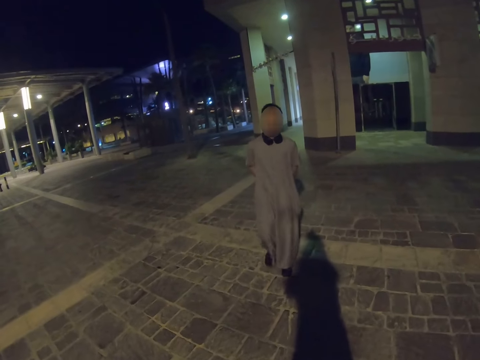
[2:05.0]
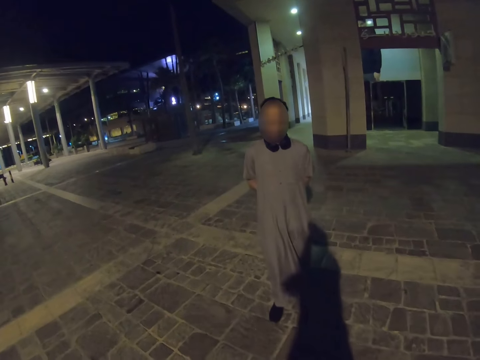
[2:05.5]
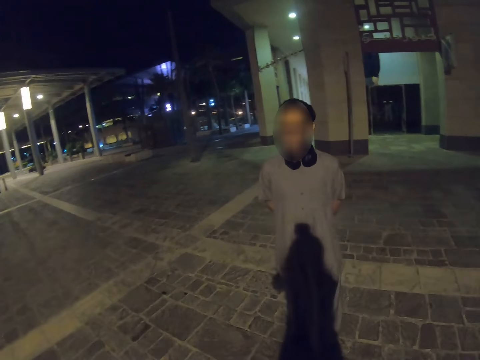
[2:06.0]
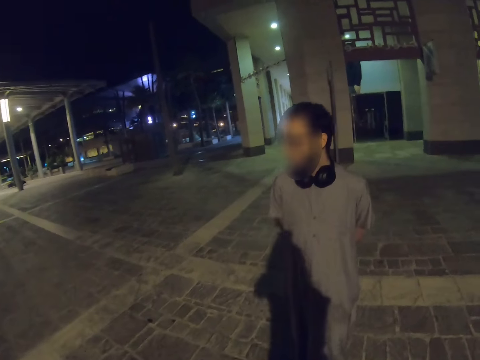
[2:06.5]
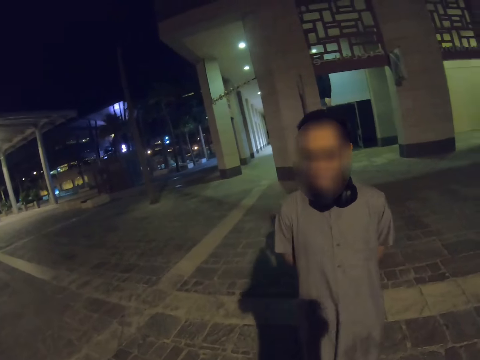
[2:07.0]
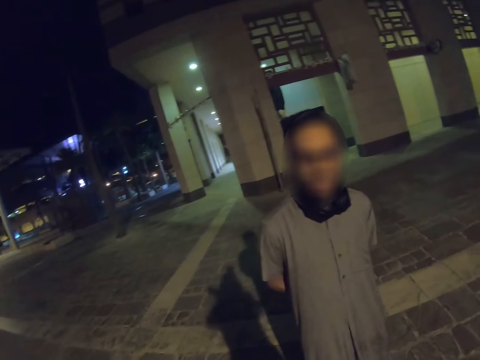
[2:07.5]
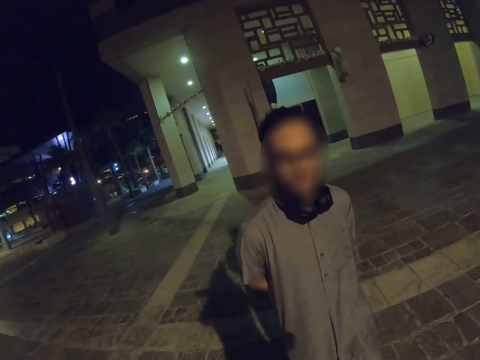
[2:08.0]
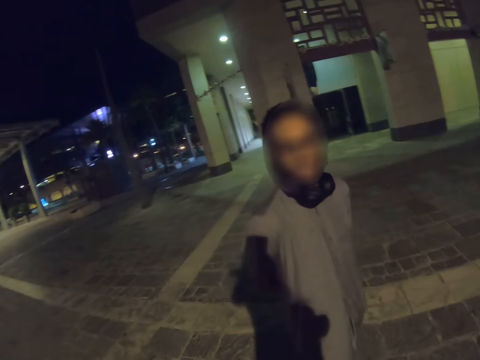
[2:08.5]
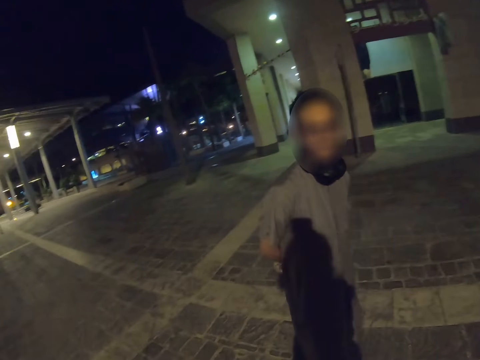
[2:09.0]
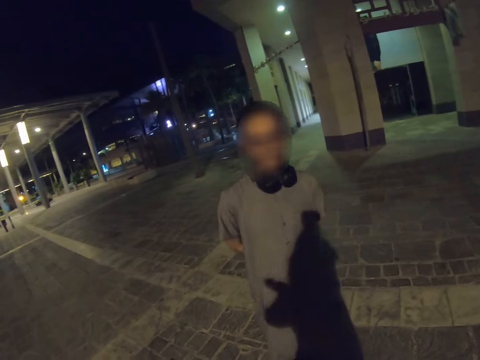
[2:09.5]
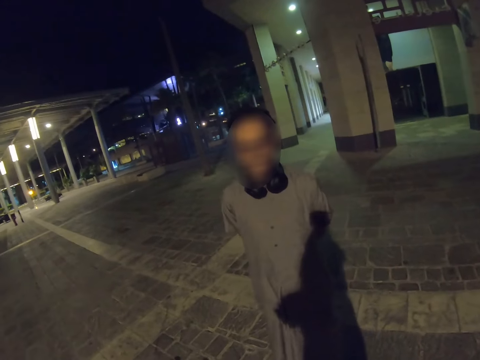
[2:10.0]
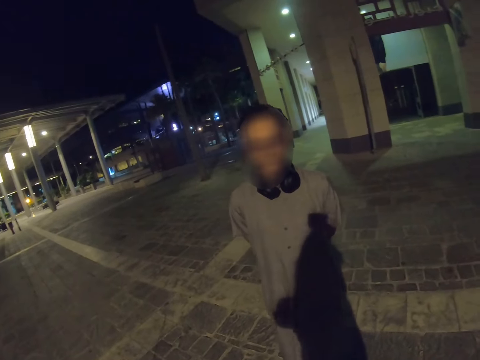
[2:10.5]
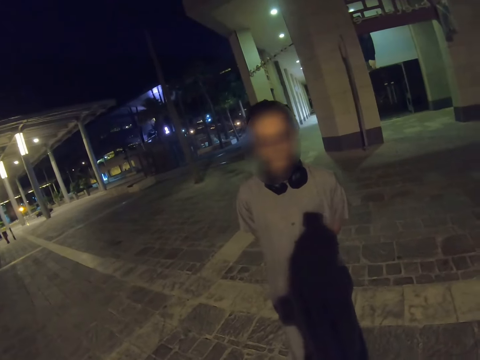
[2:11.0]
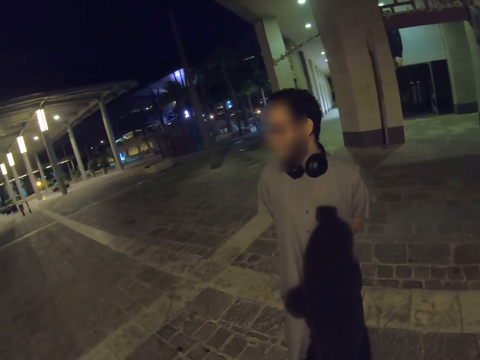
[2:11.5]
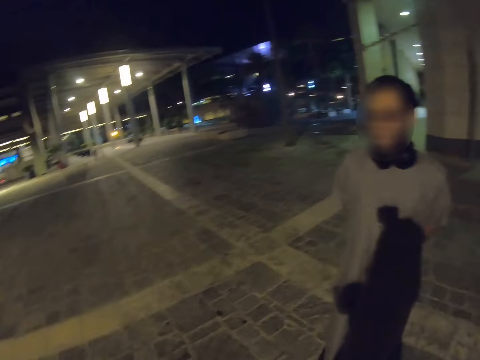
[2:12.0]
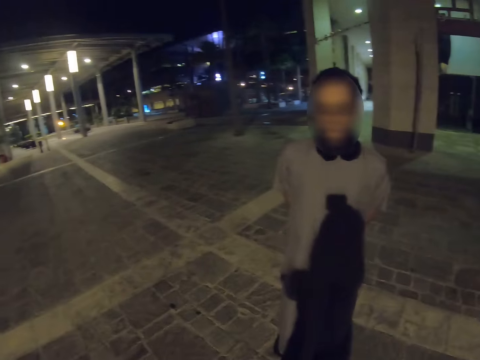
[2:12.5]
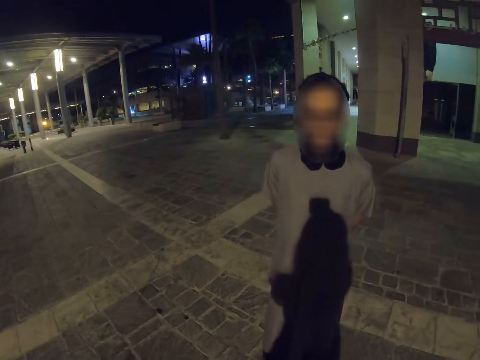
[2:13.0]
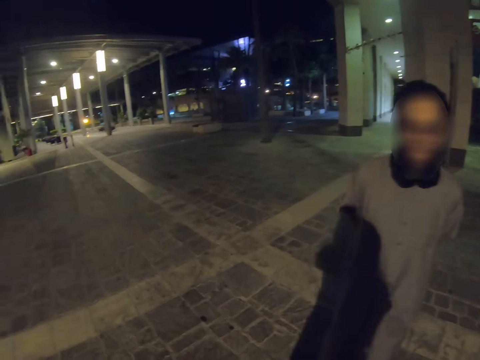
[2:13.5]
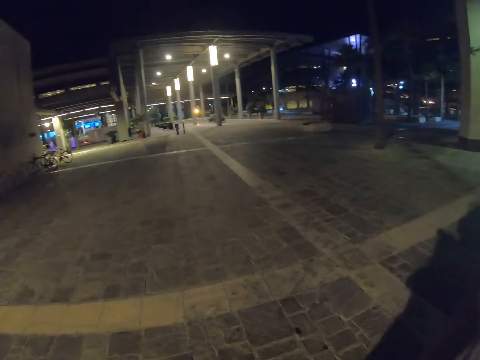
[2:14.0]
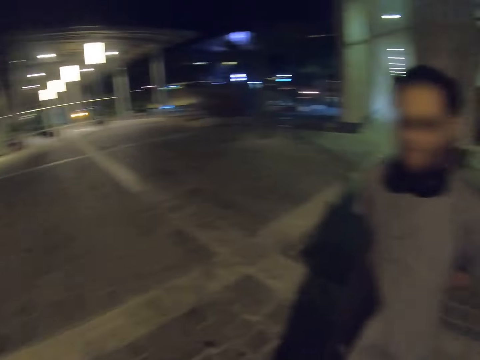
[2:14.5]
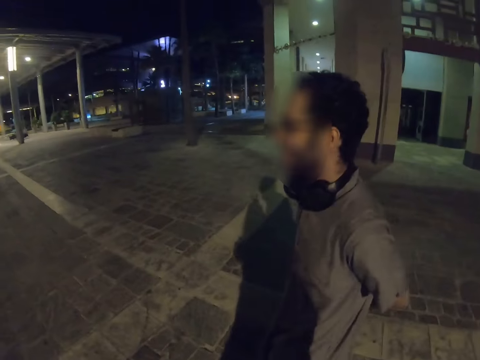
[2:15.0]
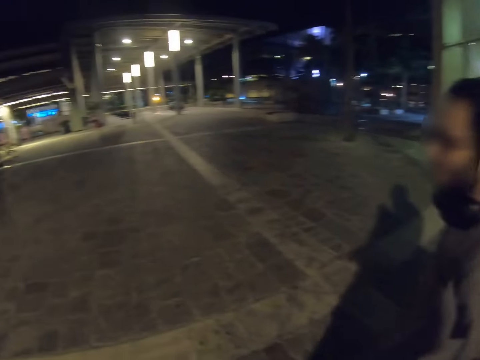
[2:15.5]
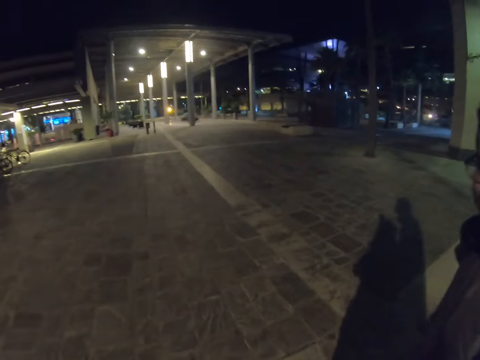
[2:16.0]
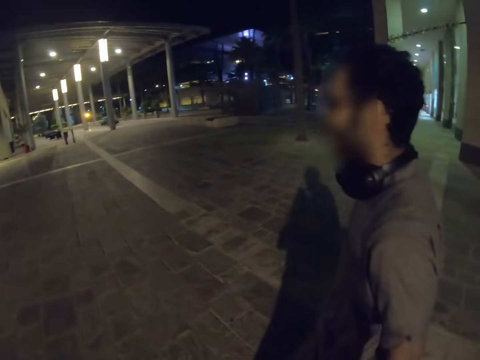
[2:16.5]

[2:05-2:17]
The man talks with the camera wearer. He talks with the camera wearer again. He walks around. The camera wearer talks with the man and looks around.

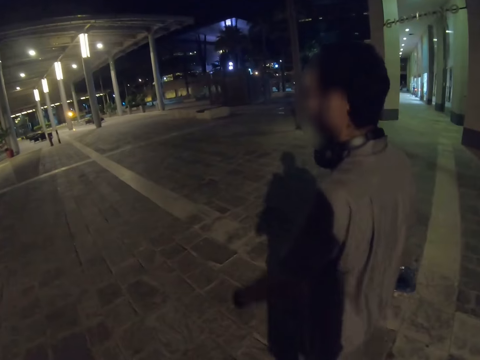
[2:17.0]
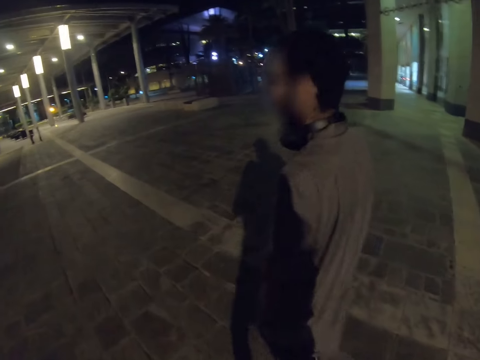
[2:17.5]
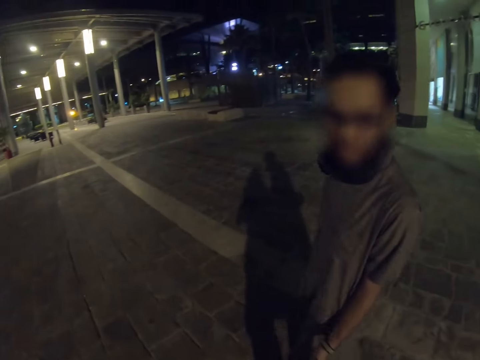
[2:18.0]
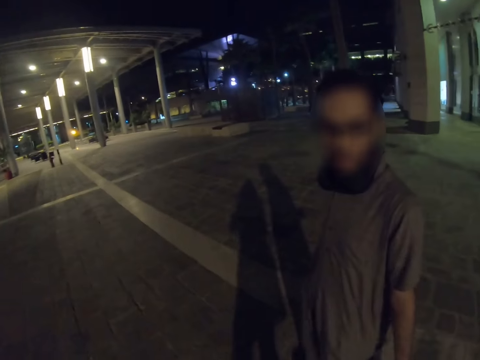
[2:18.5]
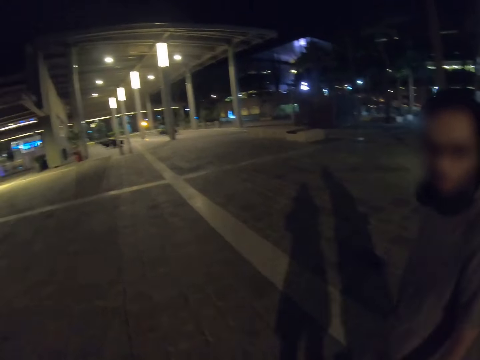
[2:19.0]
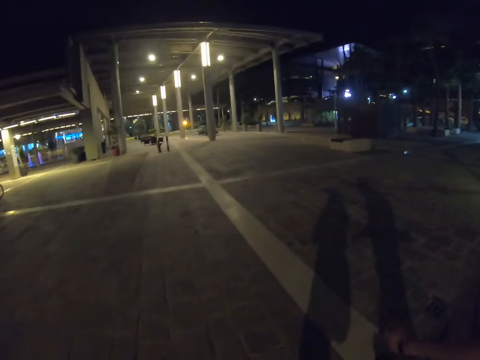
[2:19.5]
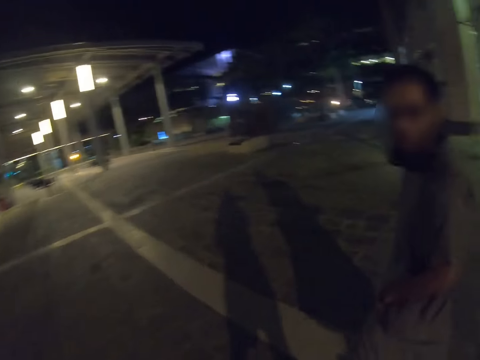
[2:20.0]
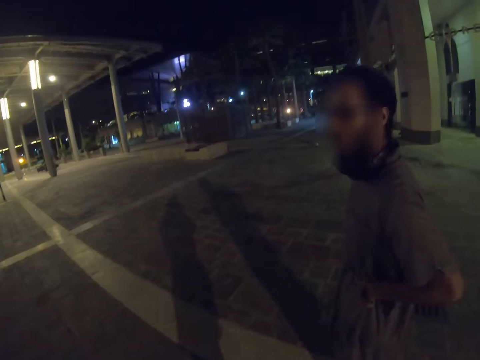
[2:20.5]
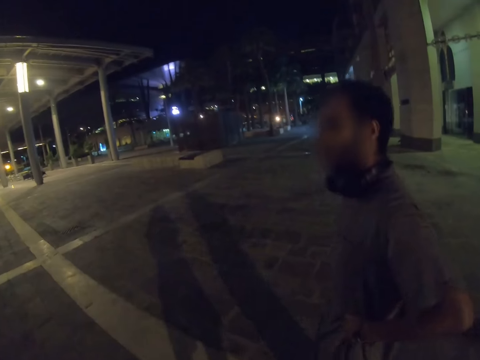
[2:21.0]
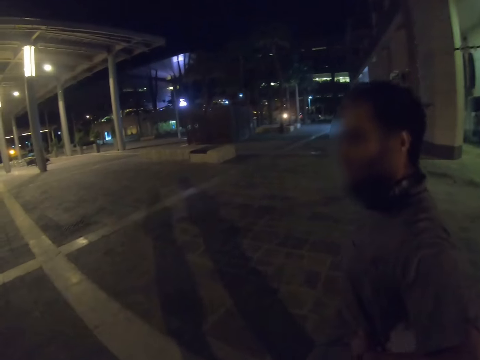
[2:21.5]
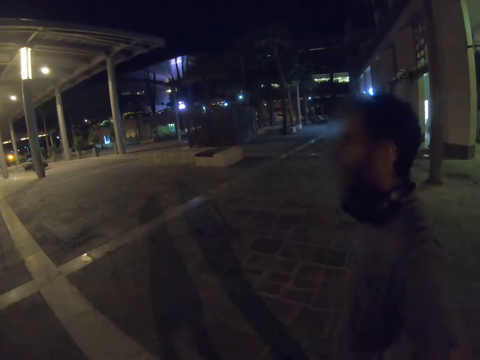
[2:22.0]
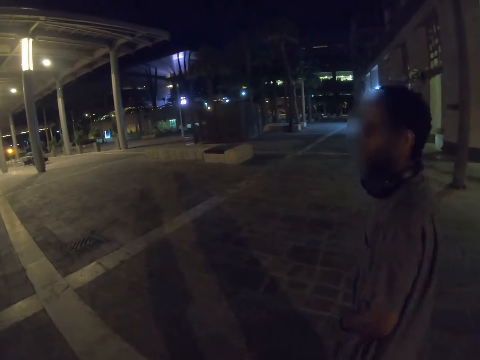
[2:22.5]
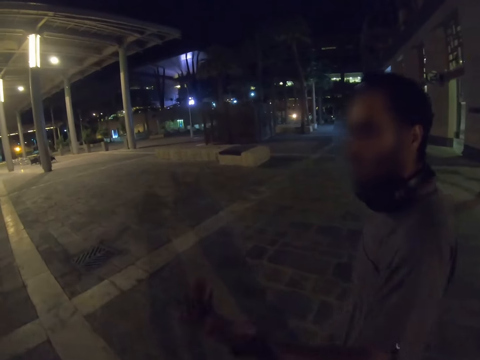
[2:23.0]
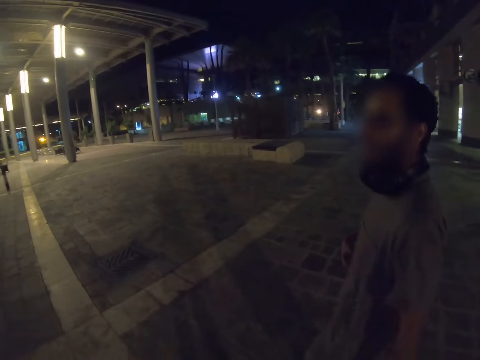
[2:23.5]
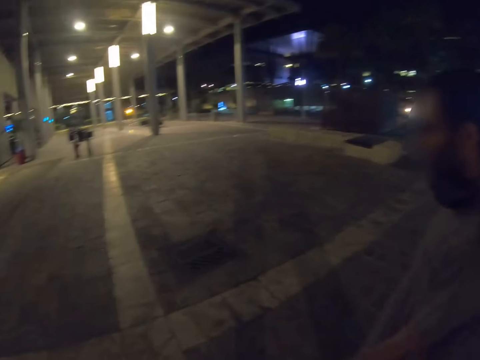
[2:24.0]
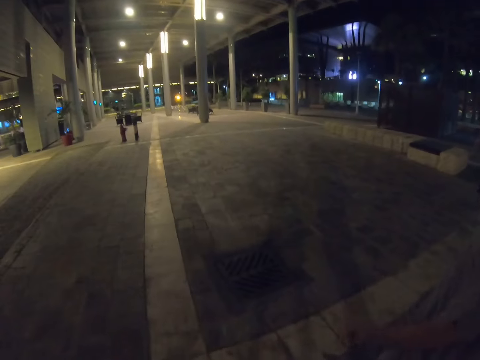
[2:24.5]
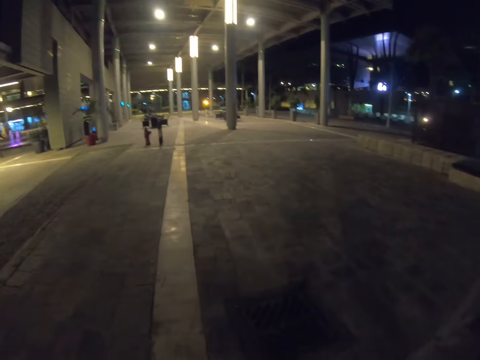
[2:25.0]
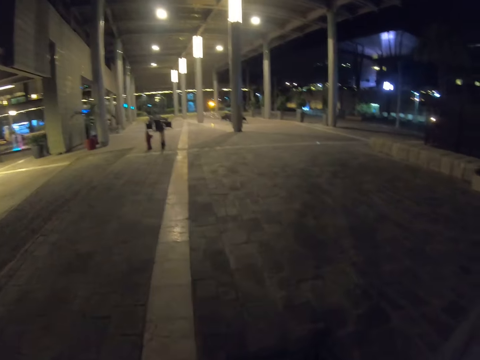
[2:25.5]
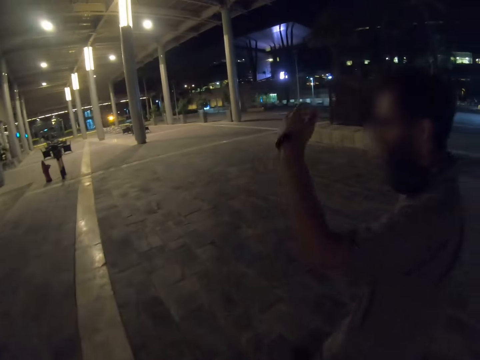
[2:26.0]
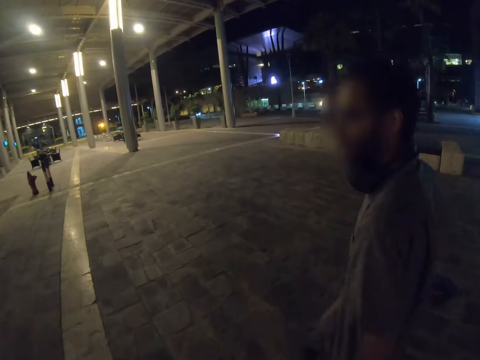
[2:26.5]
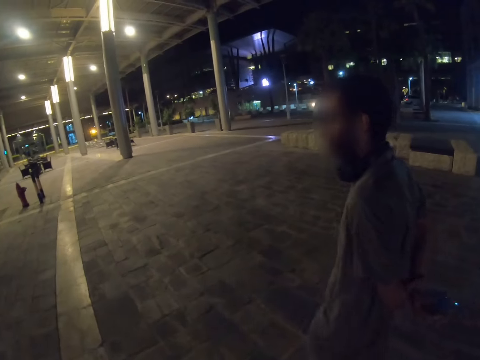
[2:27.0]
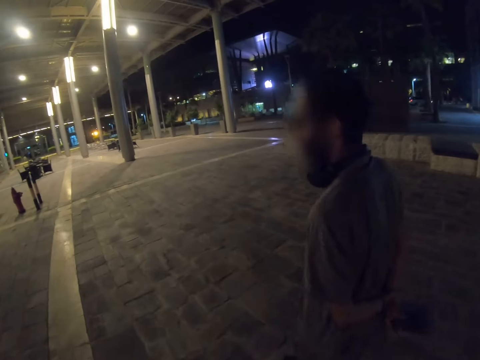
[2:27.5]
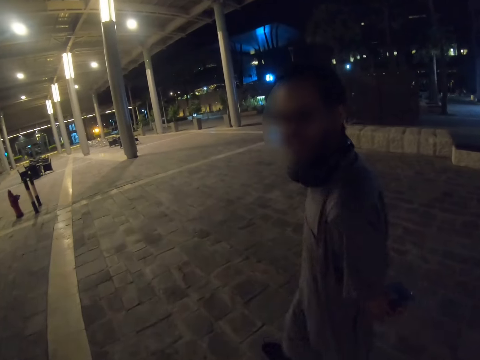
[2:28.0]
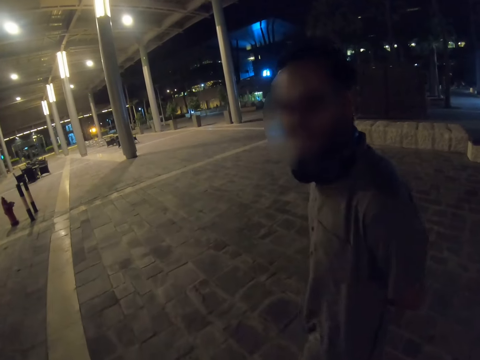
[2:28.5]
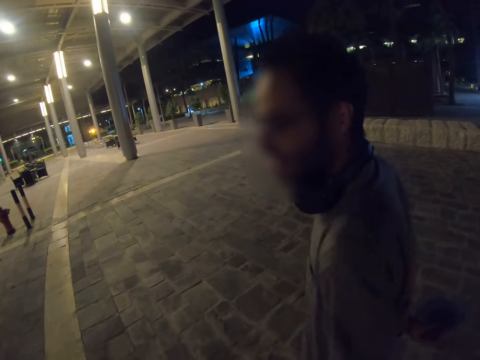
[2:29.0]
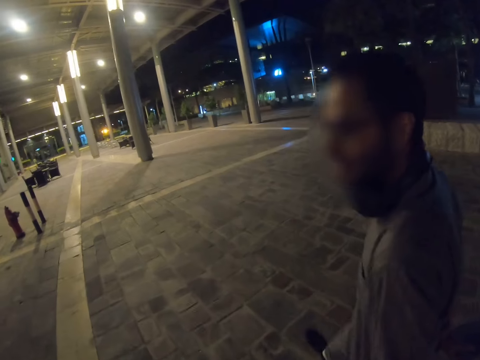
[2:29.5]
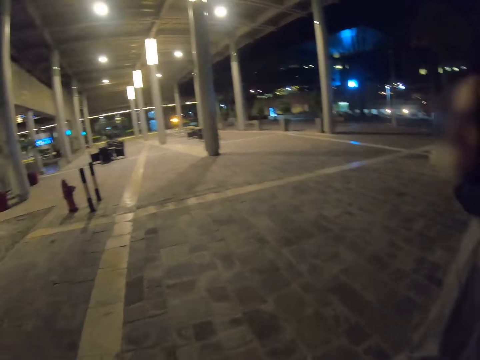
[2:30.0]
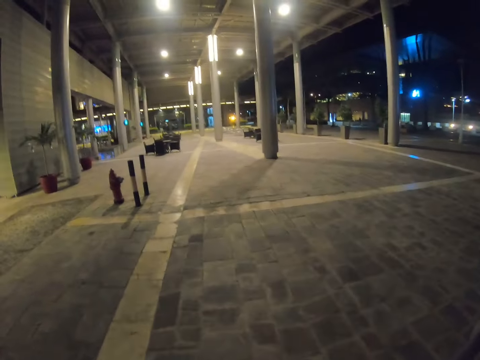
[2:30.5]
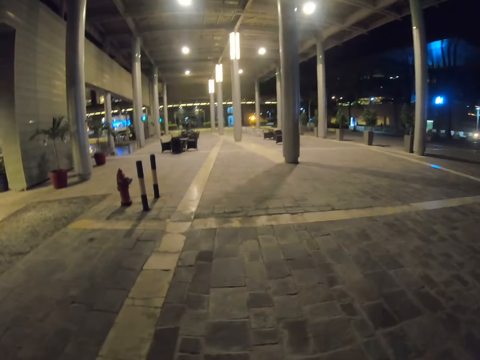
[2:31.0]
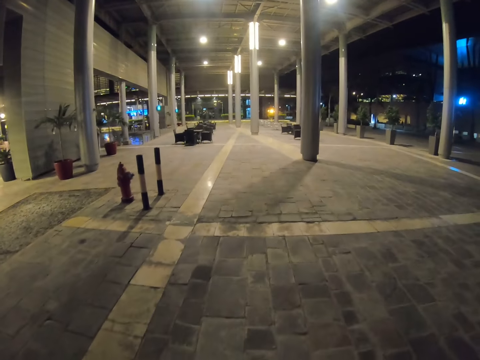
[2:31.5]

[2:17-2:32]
The camera wearer walks with a man on the road, talks with the man, and looks around. The man walks on the road. The camera wearer walks with the man on the road. The man moves hands. He lifts his left hand. The camera wearer talks with the man and walks with the man on the road. The man holds a storage dish.
